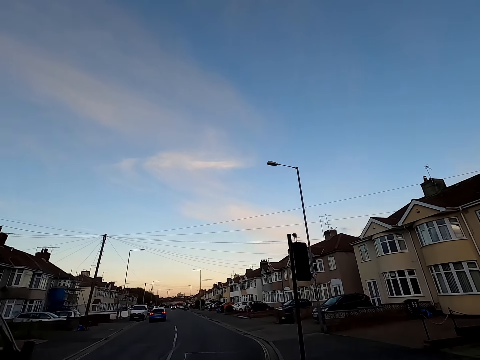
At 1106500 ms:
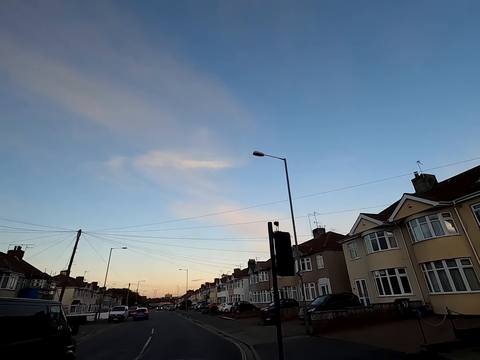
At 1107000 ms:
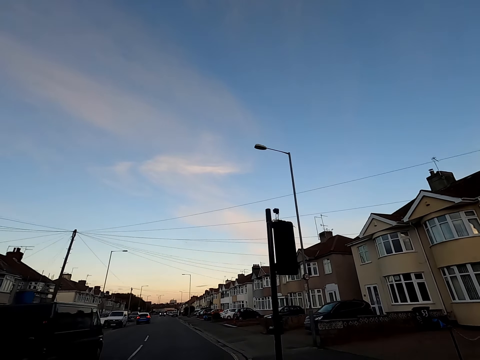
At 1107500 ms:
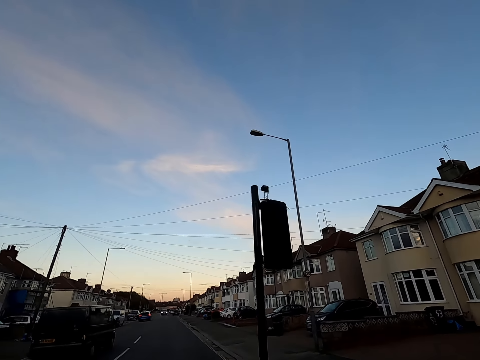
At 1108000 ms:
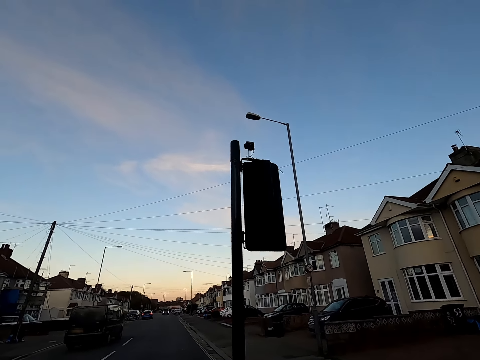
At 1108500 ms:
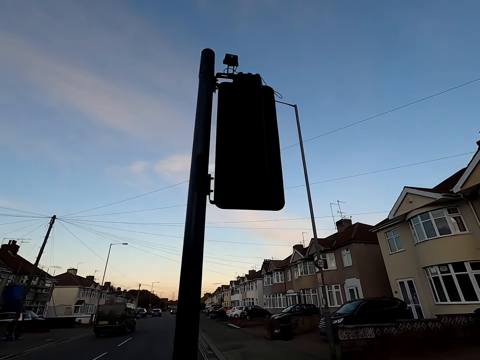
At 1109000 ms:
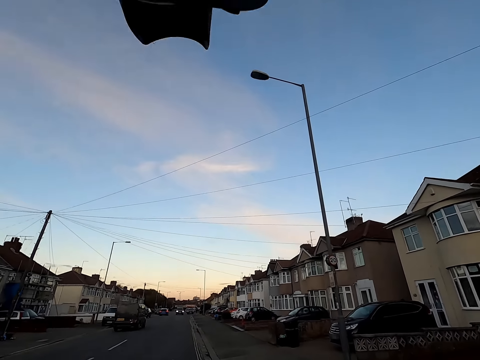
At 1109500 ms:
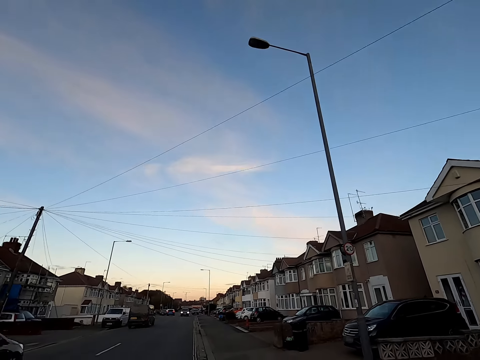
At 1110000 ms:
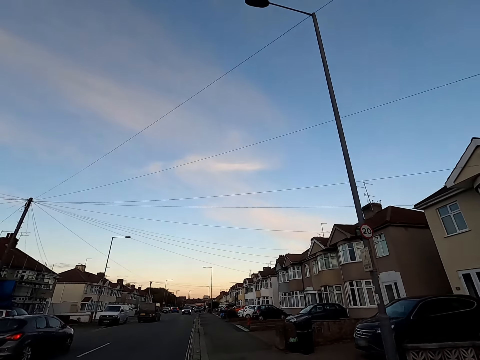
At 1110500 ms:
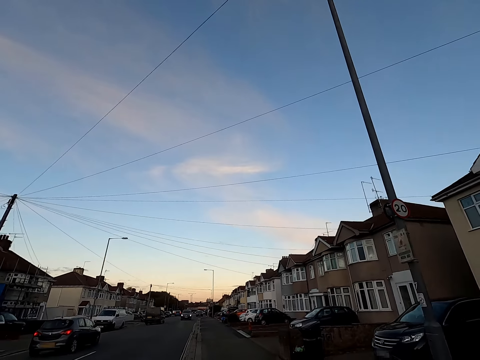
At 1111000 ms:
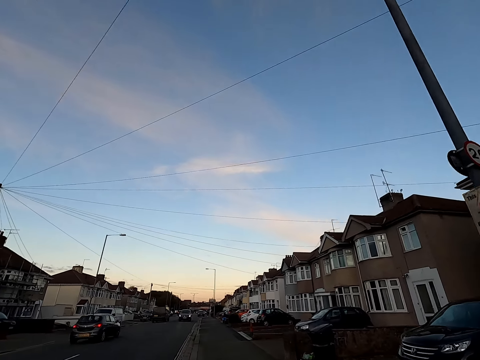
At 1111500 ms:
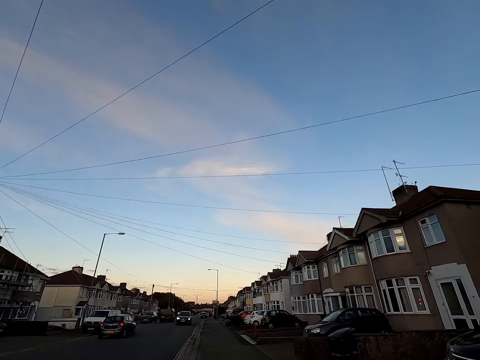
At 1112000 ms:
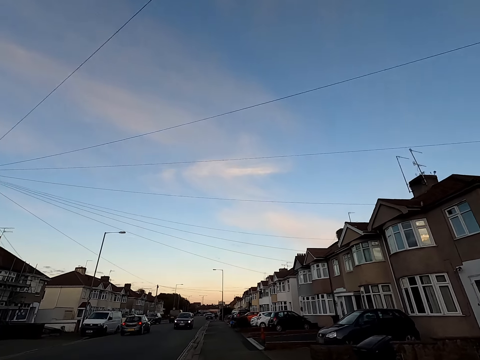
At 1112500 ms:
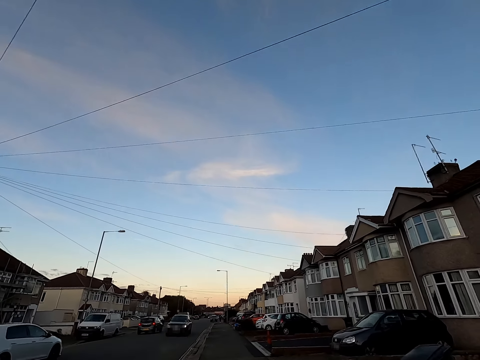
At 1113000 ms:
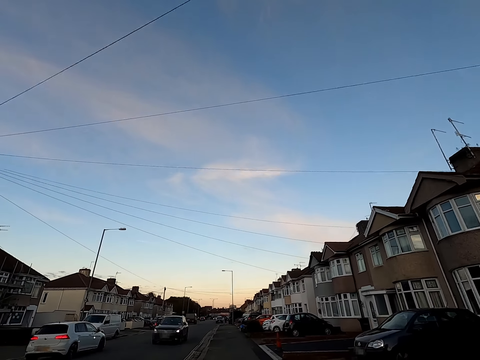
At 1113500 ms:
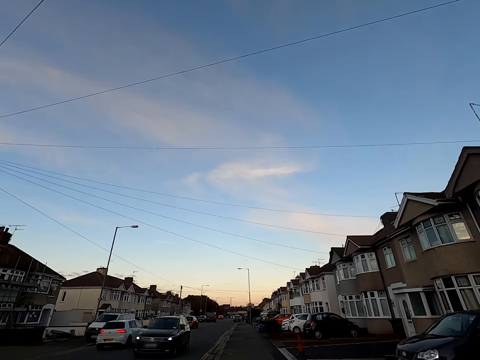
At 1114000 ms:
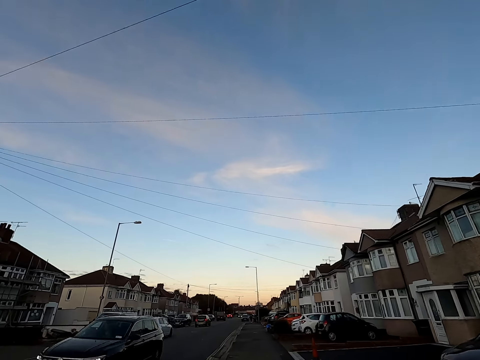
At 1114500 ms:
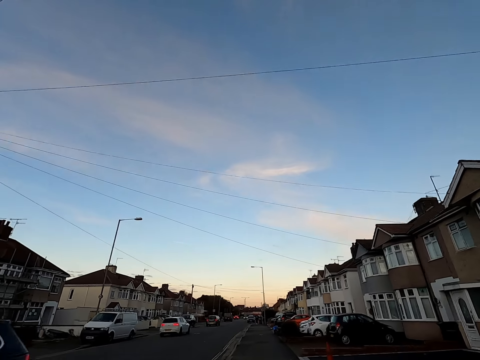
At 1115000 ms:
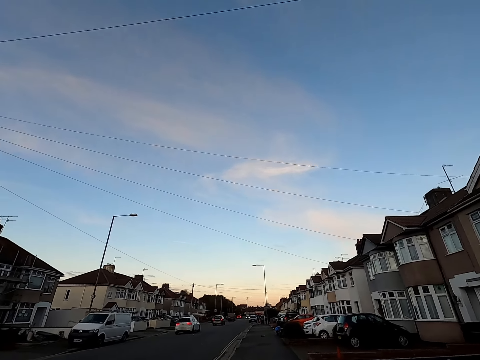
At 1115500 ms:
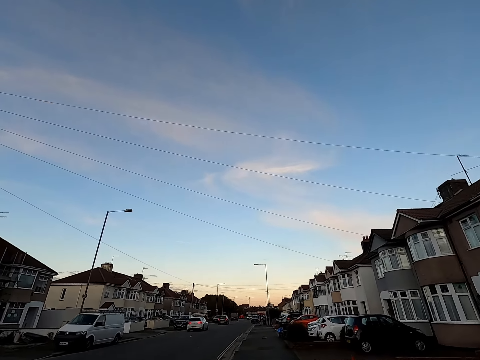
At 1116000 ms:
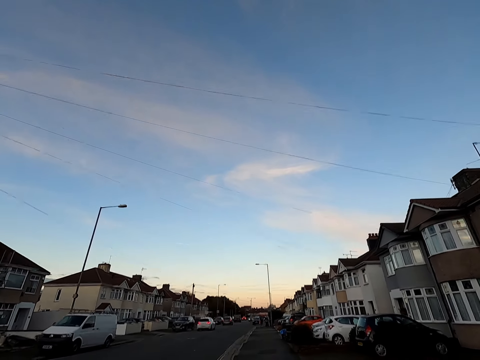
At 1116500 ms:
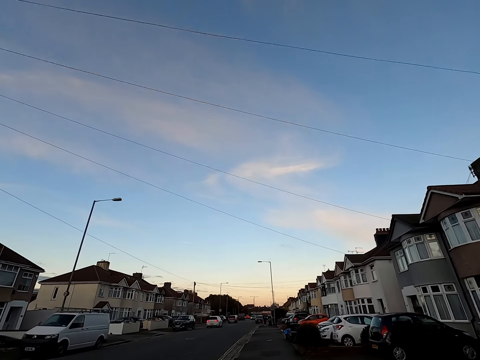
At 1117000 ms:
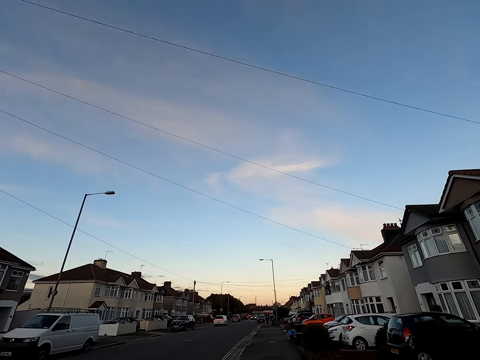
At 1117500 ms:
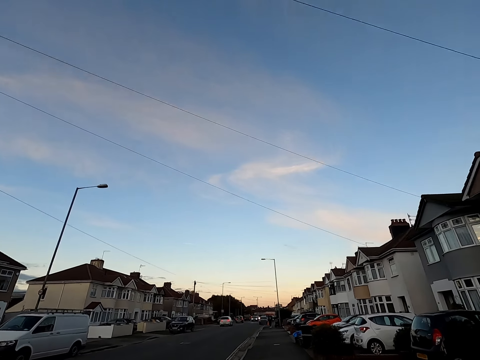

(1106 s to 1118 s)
A black minibus drives past the camera wearer. A black car drives past them. A white car drives past them. A black car drives past them.

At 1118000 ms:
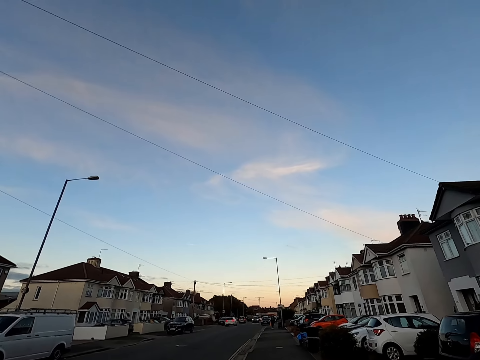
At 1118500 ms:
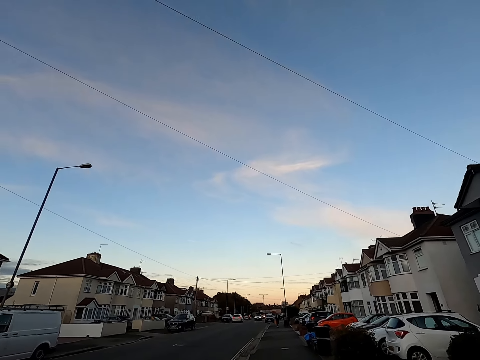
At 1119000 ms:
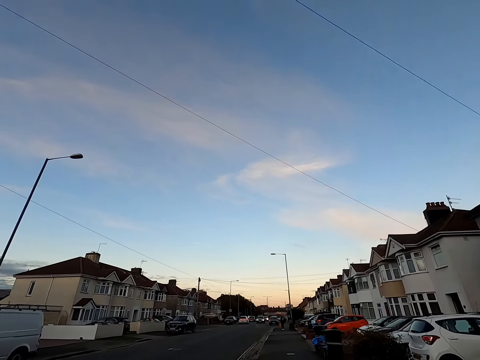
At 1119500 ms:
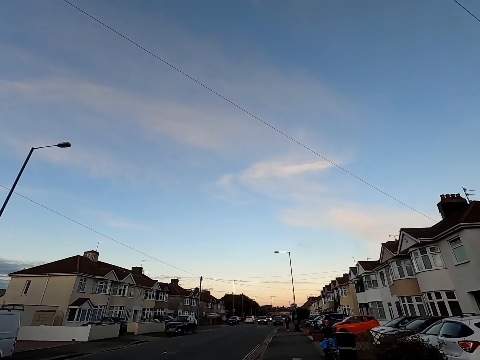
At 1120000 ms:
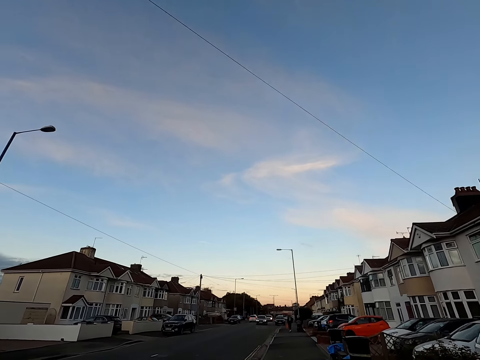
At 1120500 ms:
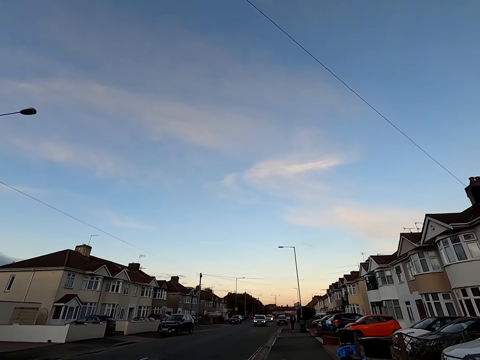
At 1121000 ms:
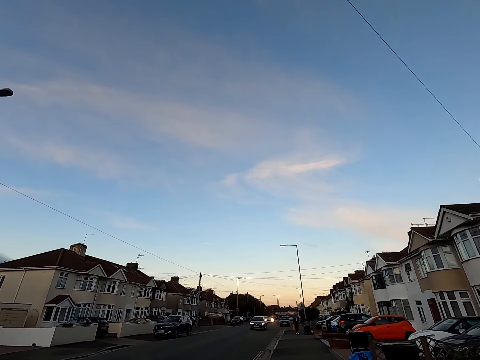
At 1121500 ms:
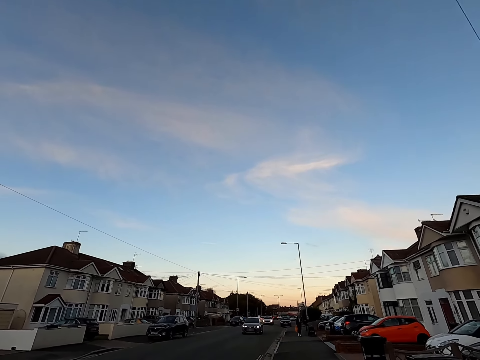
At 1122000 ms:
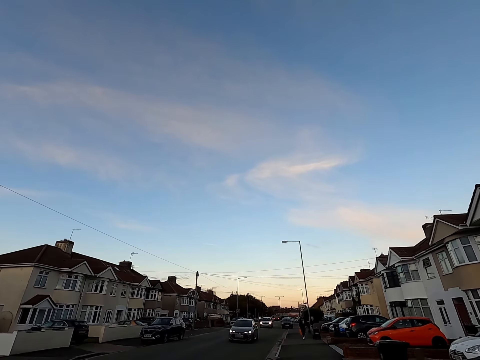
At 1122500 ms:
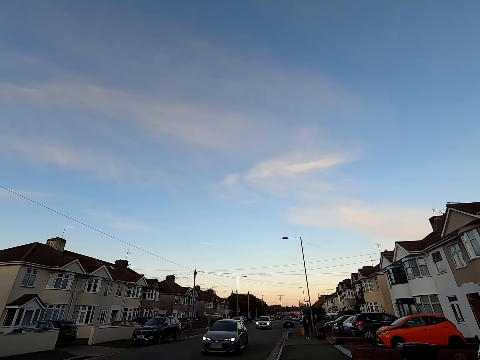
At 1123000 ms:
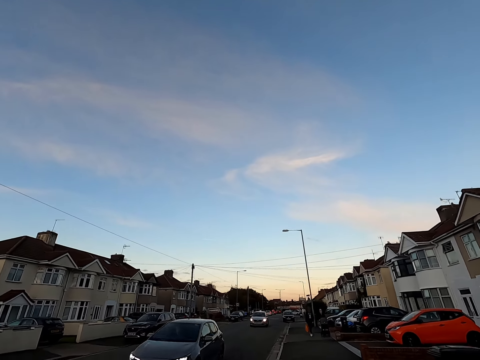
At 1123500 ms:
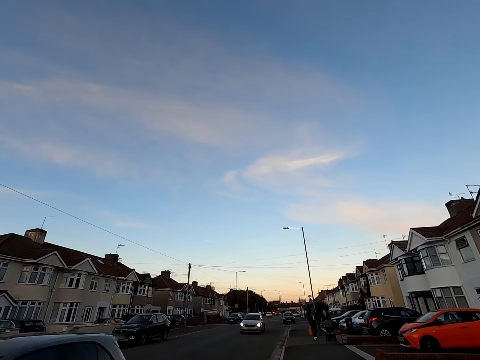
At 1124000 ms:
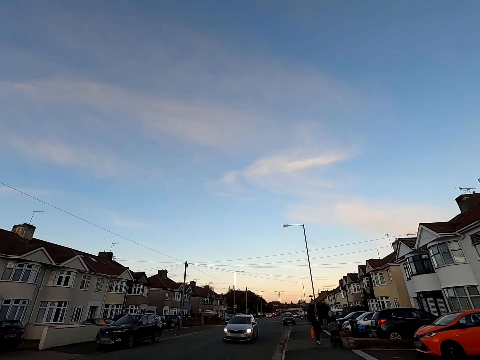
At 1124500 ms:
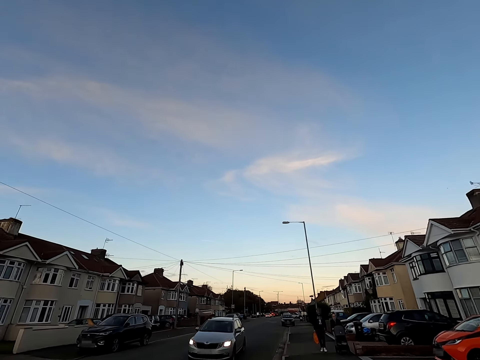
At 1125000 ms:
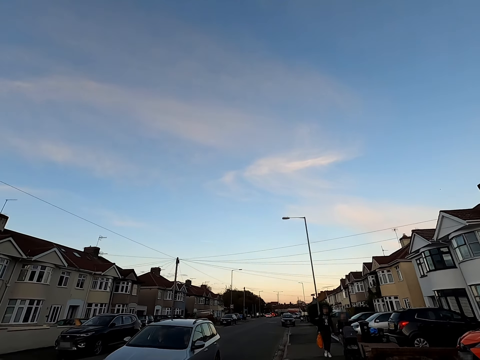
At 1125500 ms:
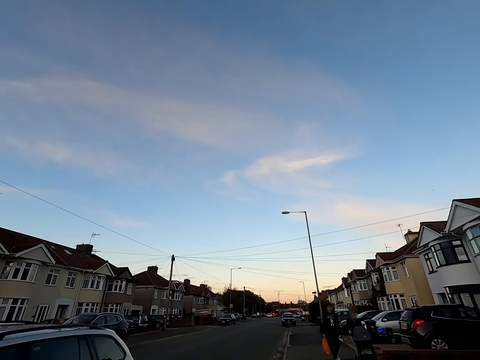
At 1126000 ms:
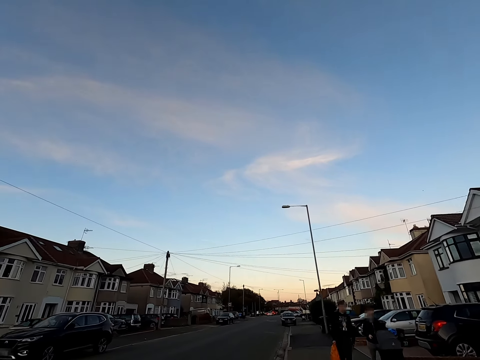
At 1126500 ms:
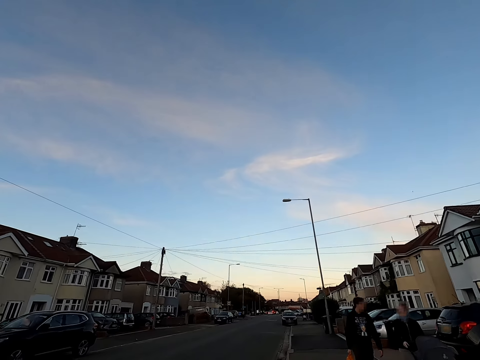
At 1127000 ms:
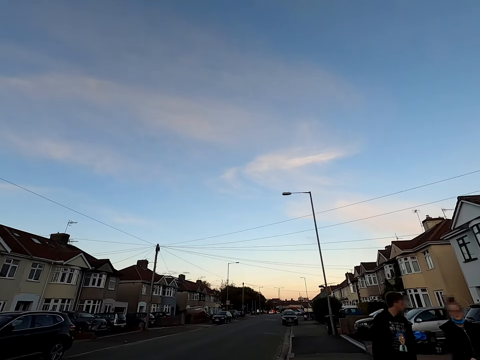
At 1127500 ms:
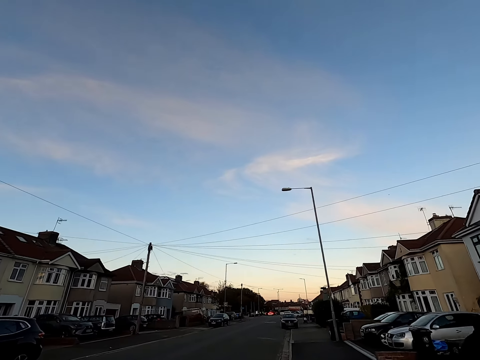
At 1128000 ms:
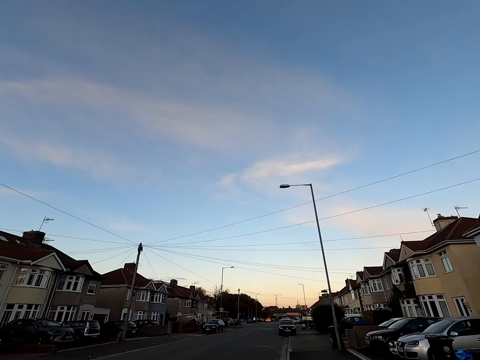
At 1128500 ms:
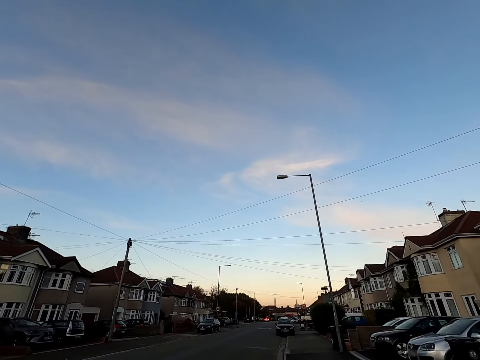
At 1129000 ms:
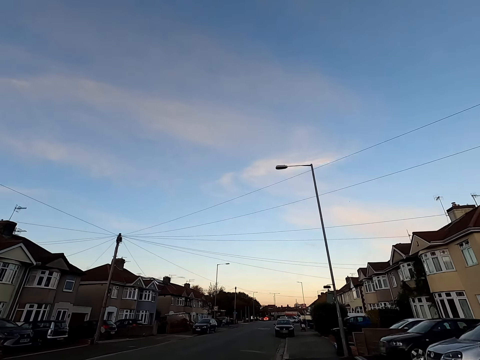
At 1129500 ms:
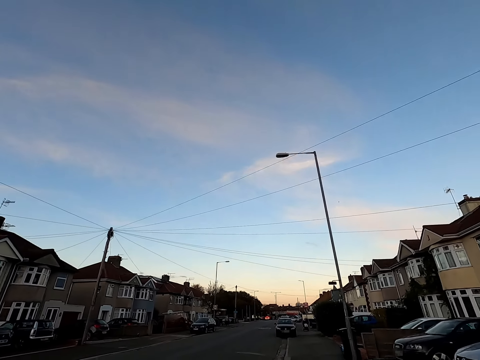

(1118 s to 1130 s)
A black car drives past the camera wearer. A silver car drives past them.

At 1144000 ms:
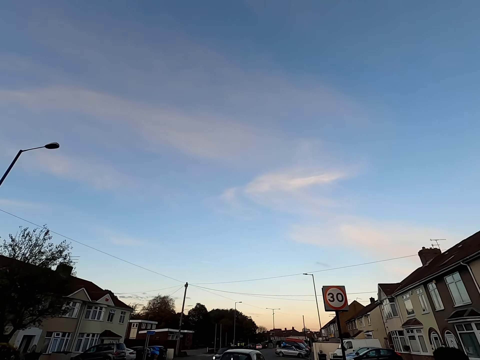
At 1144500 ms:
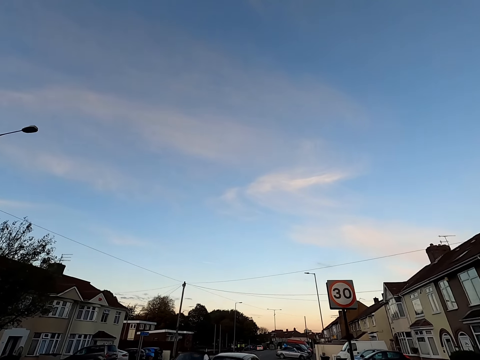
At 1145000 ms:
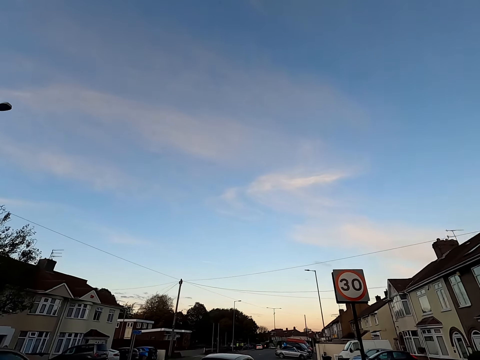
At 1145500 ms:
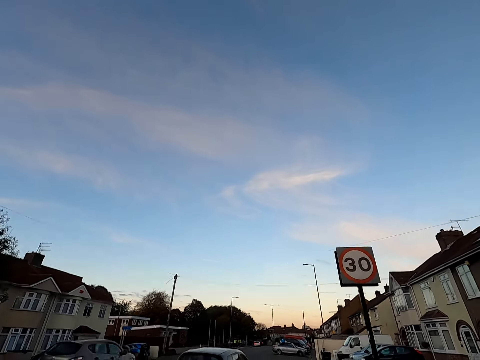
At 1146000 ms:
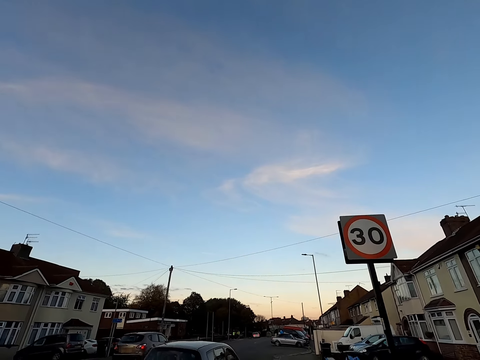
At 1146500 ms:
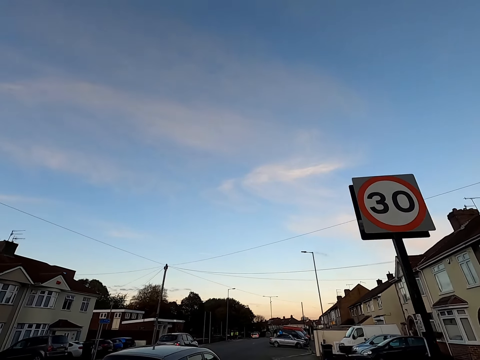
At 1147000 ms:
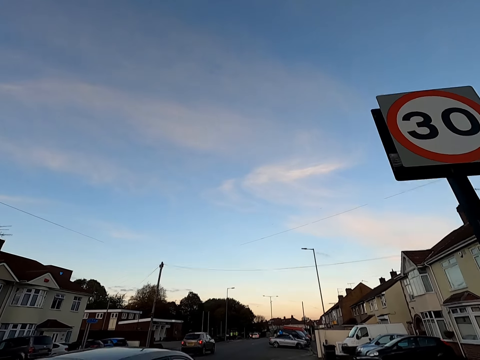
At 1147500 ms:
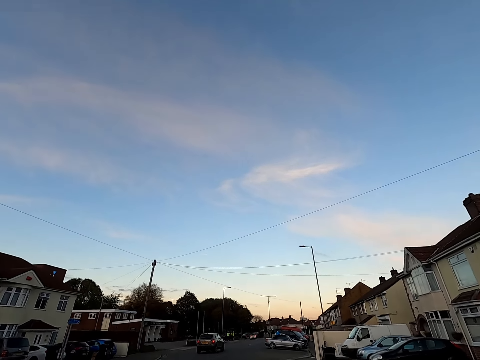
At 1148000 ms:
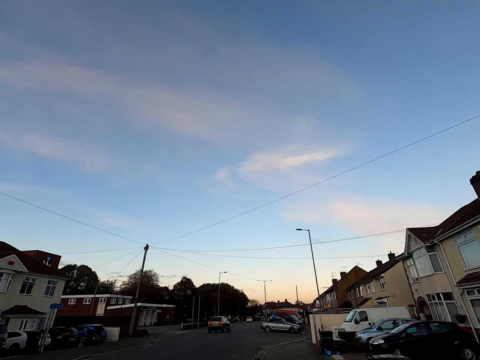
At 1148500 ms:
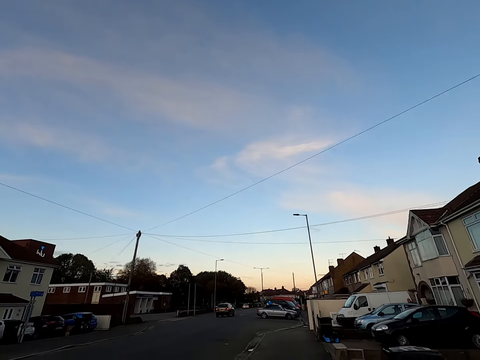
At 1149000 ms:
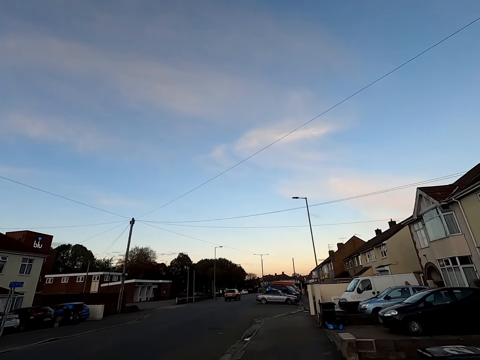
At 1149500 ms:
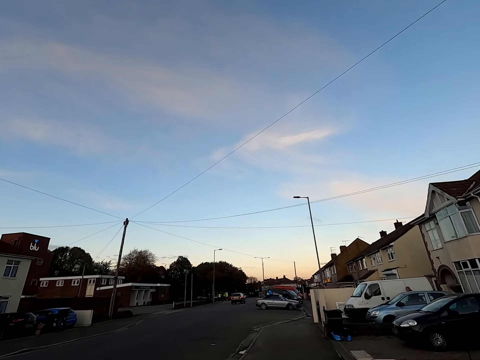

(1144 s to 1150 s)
A silver car drives past the camera wearer.
